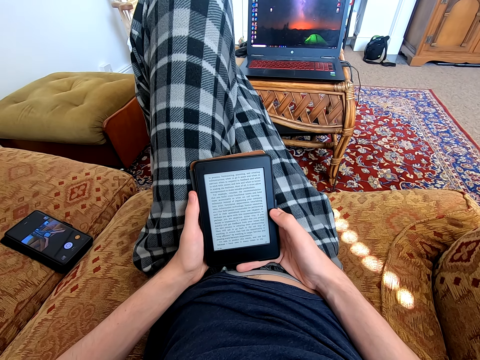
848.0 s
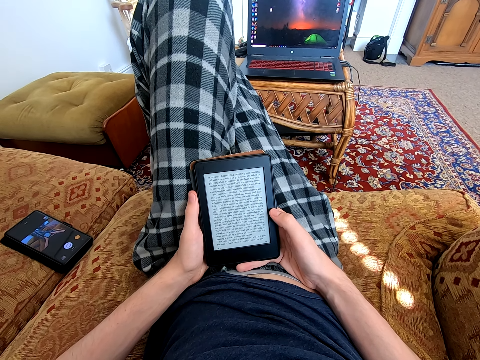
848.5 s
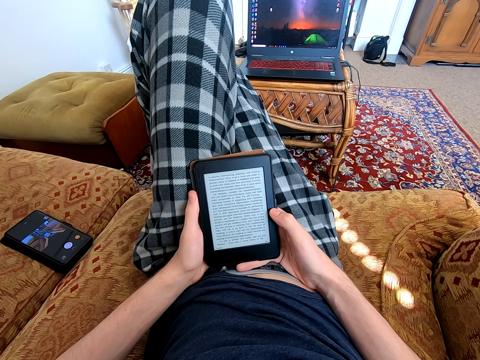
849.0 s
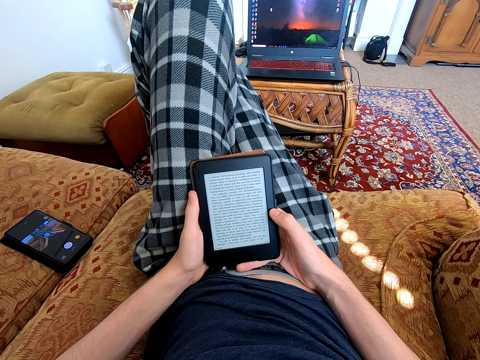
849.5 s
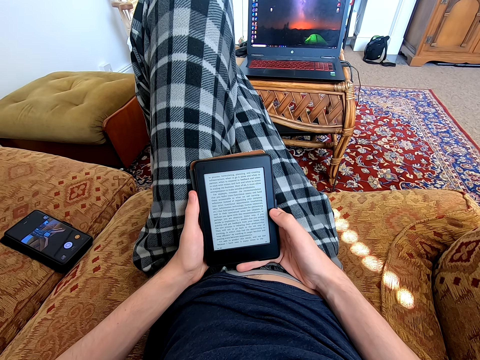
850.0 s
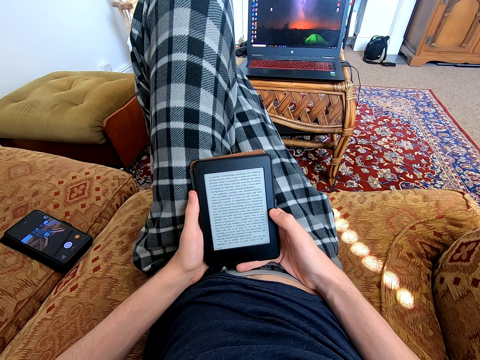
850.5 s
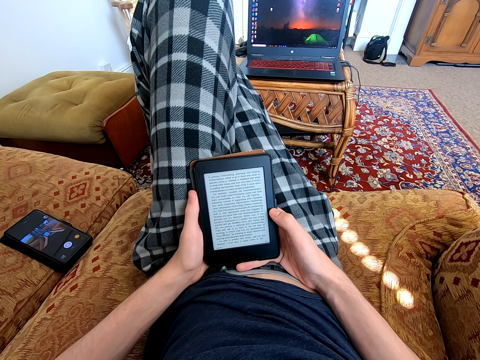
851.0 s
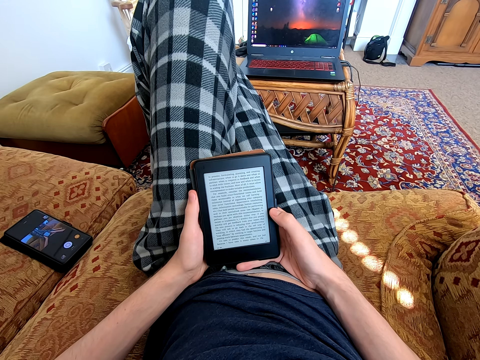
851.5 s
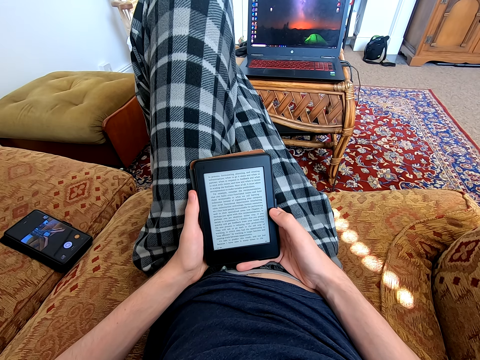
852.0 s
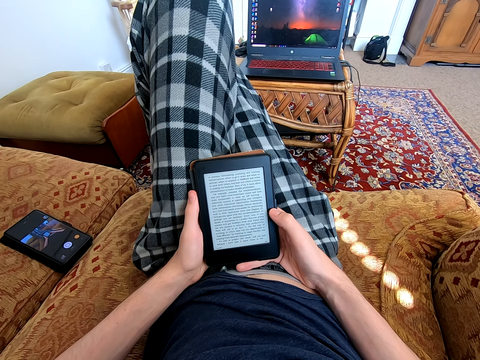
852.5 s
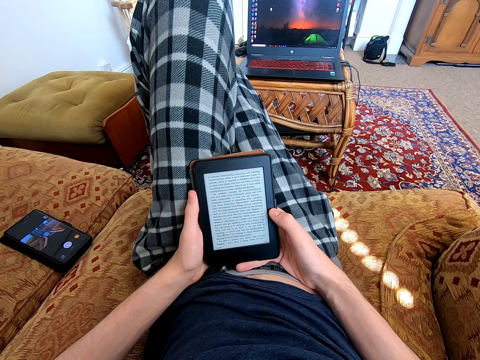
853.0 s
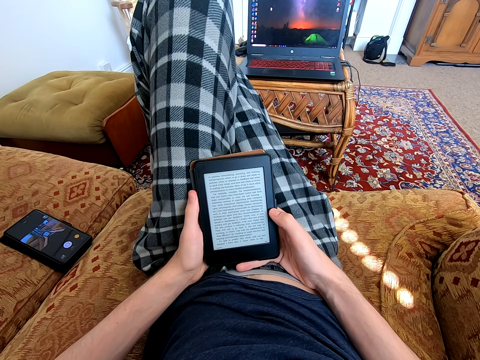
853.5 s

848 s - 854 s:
The camera wearer reads on the tablet.

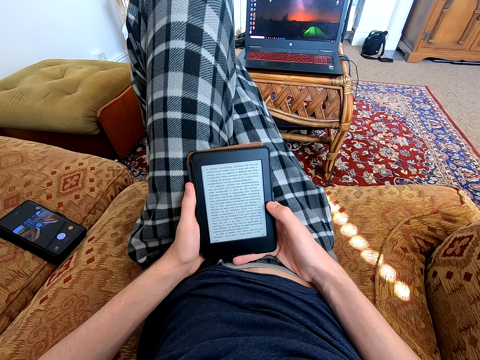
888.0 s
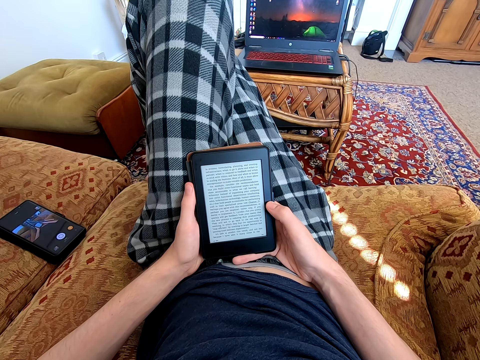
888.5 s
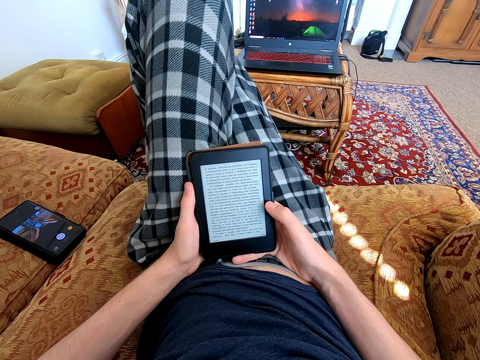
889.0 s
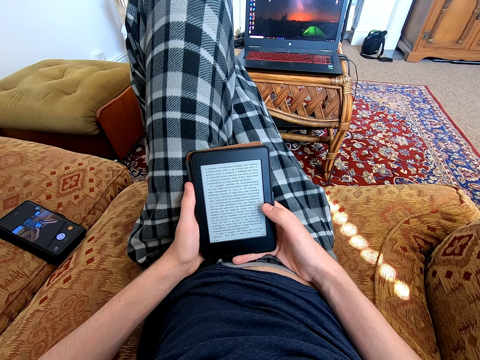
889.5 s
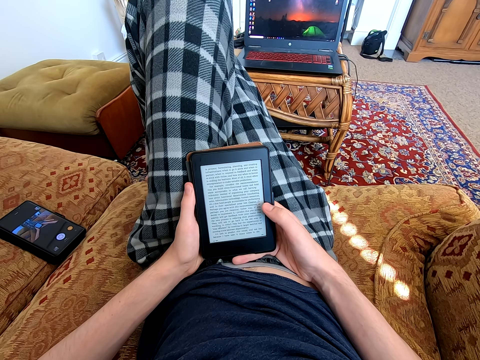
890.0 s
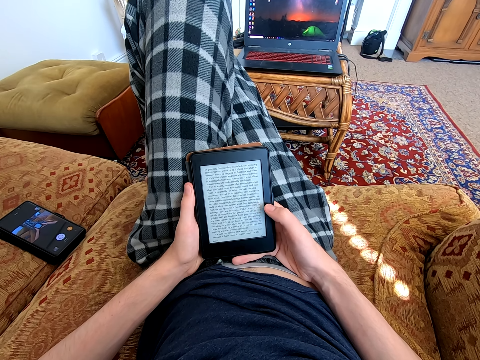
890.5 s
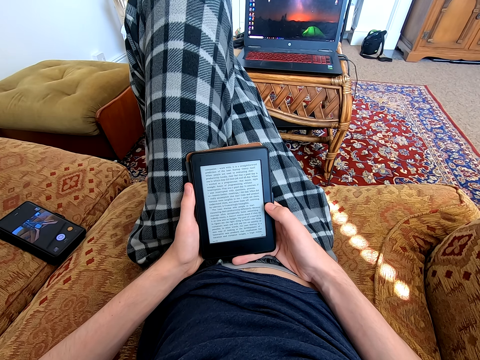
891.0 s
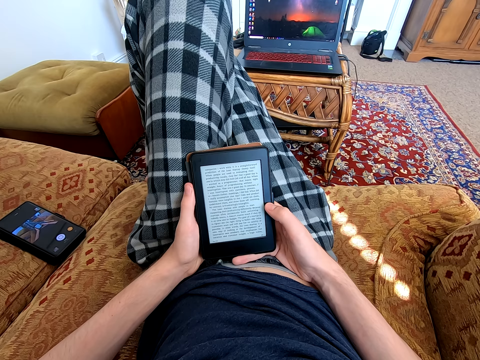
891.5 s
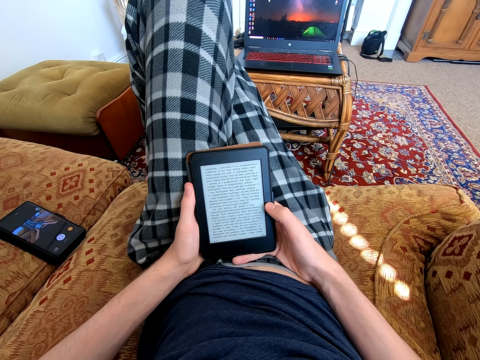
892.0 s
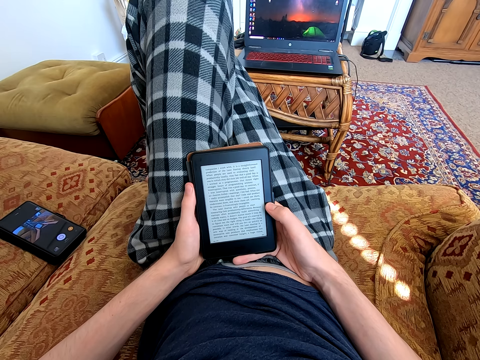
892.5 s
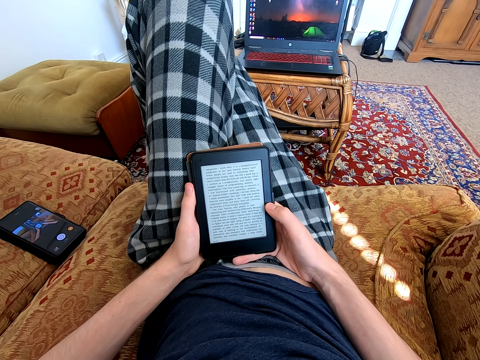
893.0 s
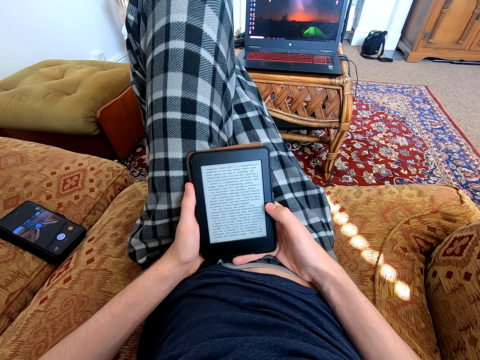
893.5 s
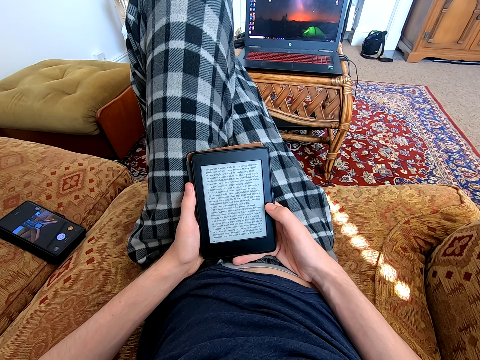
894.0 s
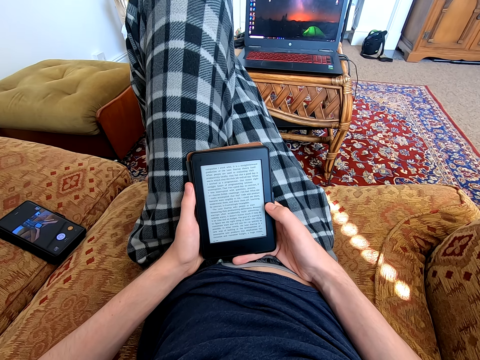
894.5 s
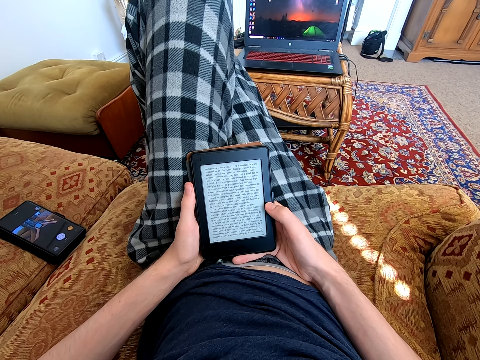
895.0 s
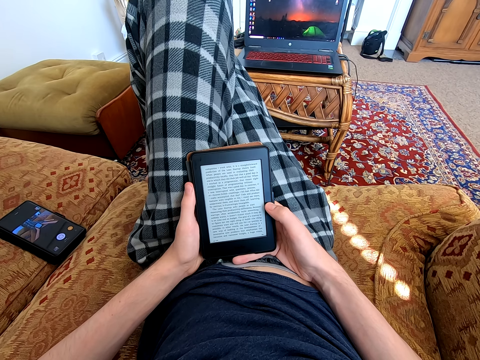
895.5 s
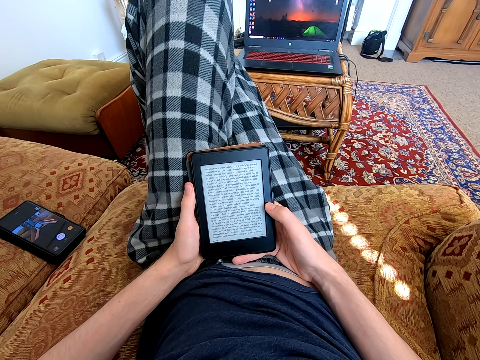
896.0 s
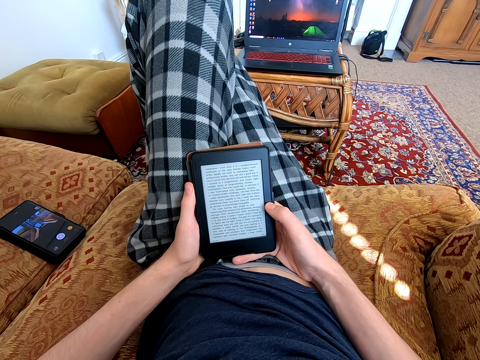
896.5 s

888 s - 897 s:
The camera wearer dials the tablet. They read on the tablet.

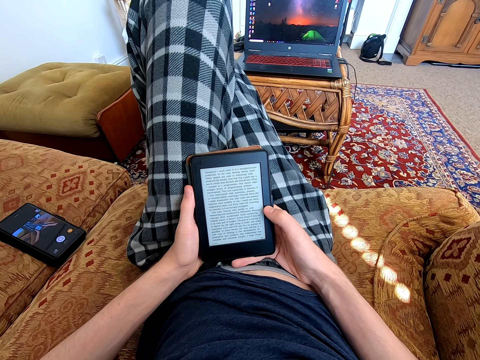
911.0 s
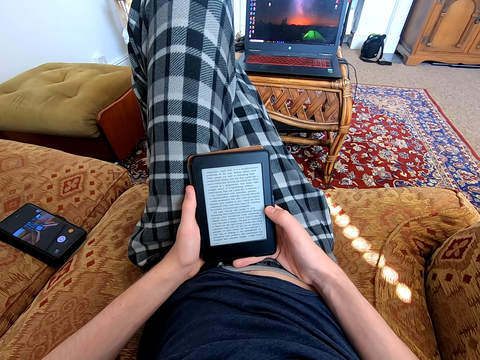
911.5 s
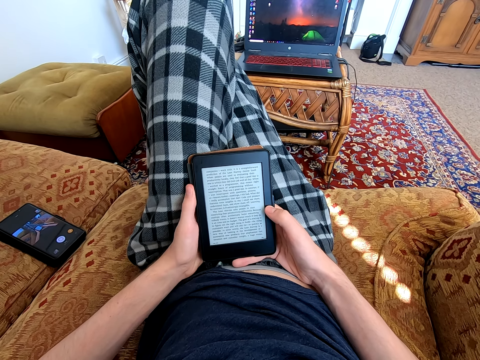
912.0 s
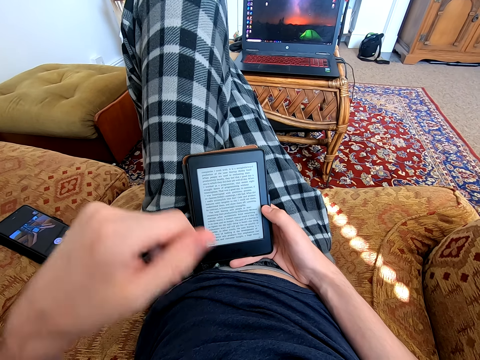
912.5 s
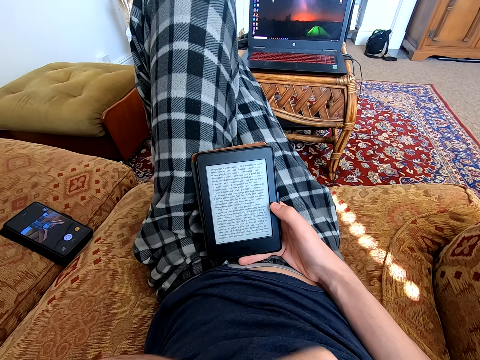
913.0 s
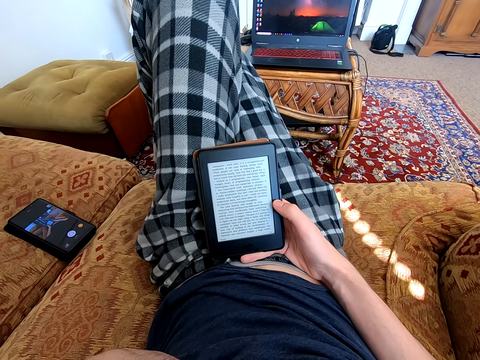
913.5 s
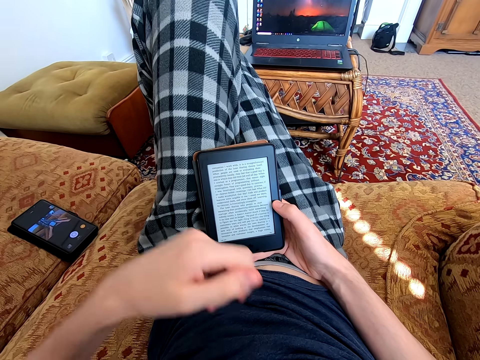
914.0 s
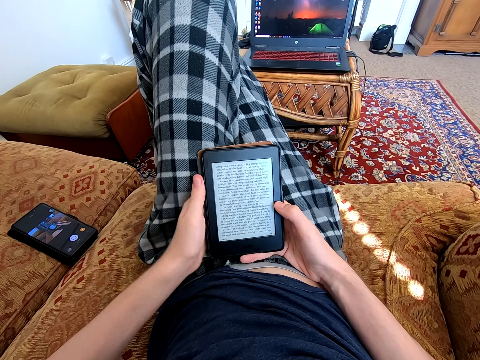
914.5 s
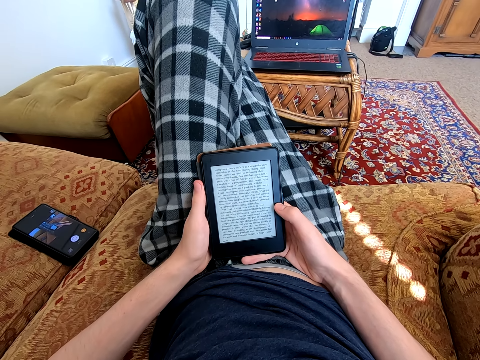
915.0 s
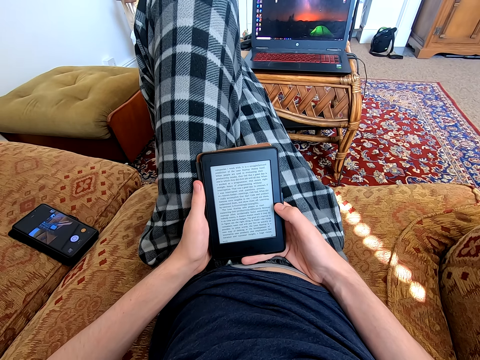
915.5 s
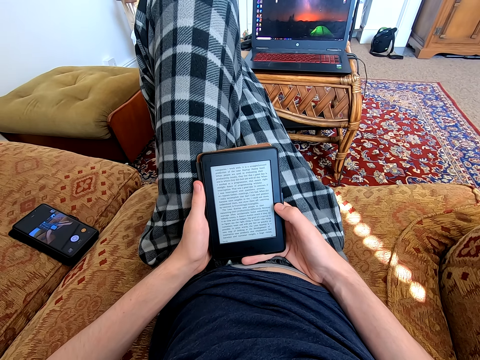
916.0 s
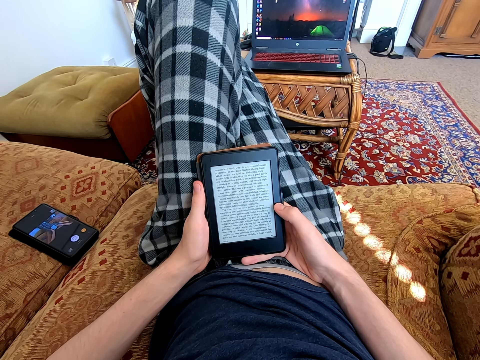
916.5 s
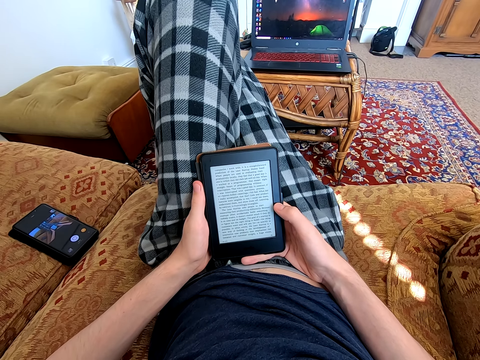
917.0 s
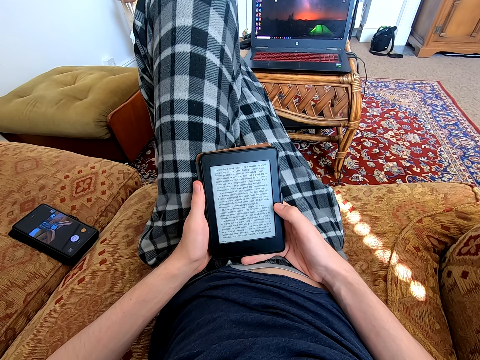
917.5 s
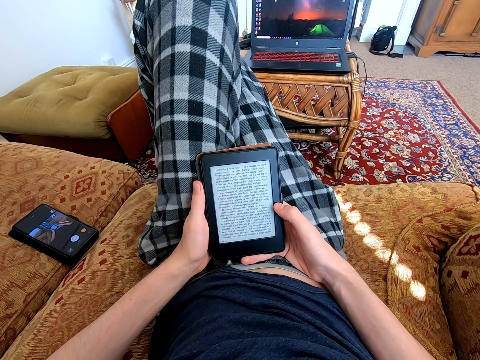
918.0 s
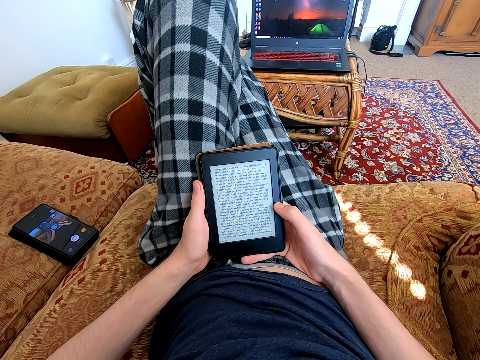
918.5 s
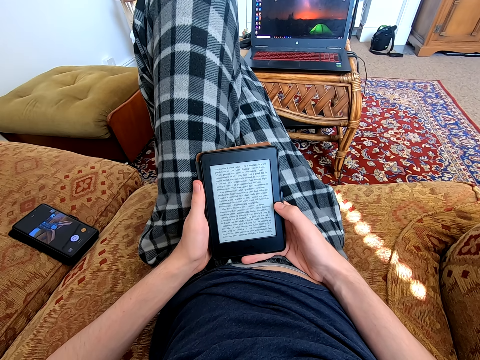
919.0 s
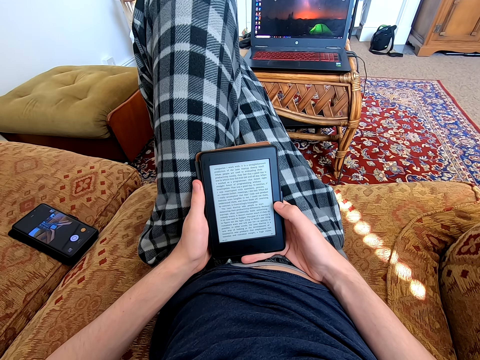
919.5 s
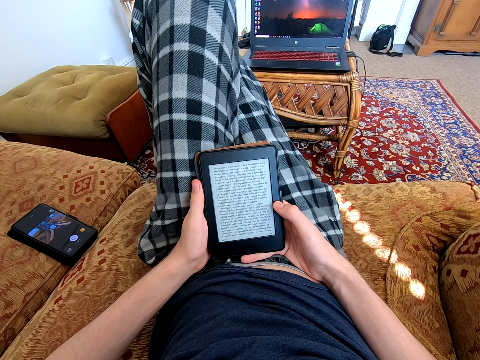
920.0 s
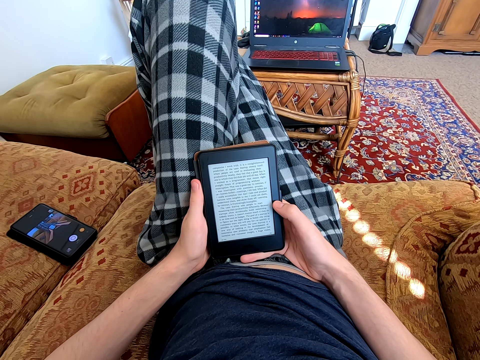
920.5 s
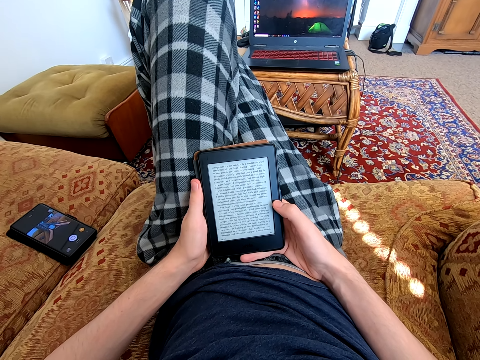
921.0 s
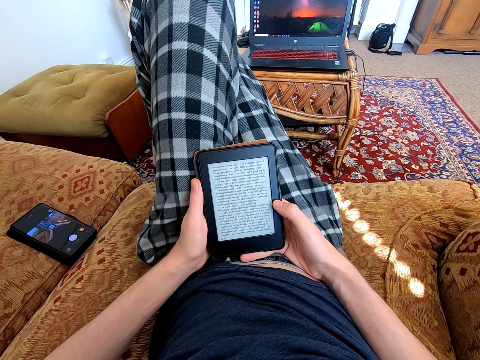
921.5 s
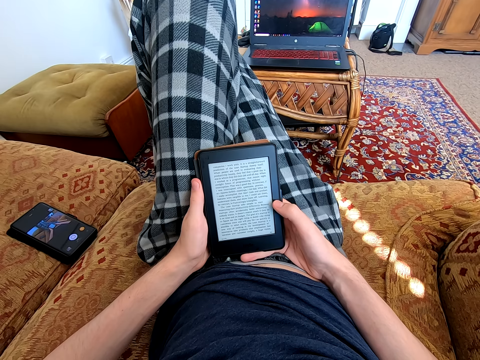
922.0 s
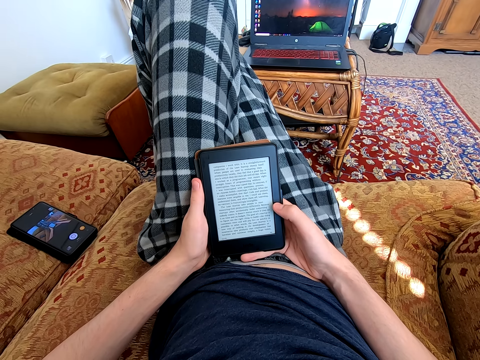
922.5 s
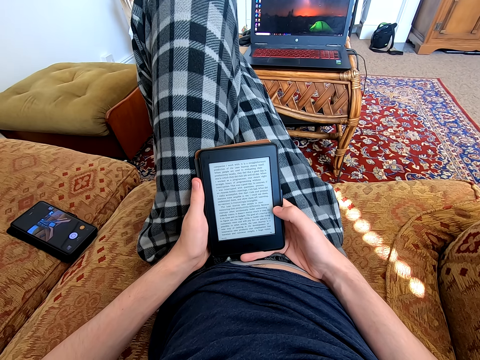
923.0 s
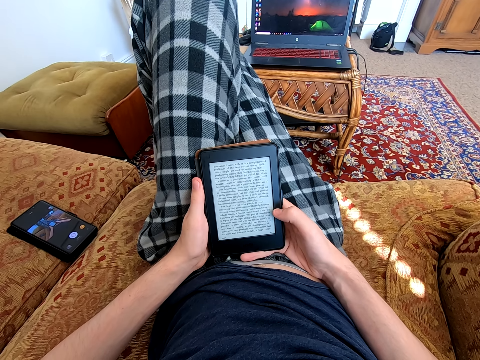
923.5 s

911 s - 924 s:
The camera wearer folds a hand. They read on the tablet. They unfold the hand. They read on the tablet.
